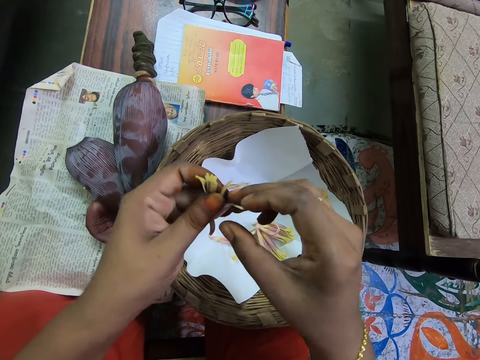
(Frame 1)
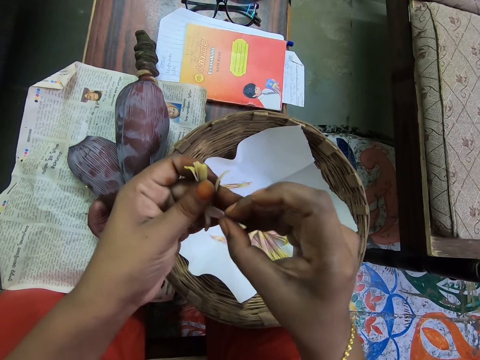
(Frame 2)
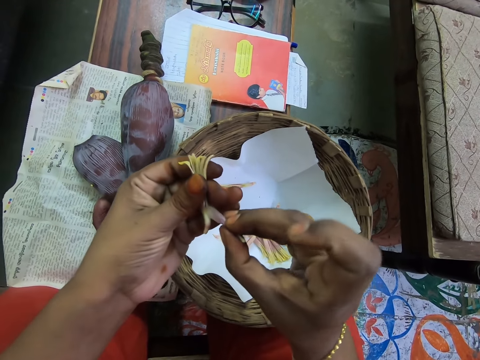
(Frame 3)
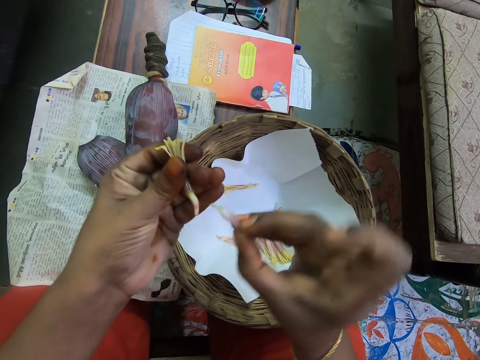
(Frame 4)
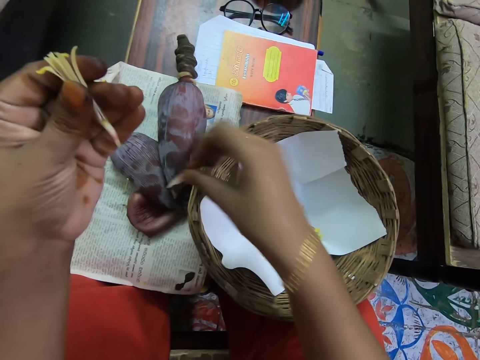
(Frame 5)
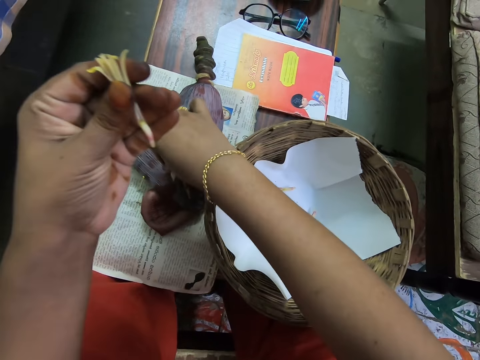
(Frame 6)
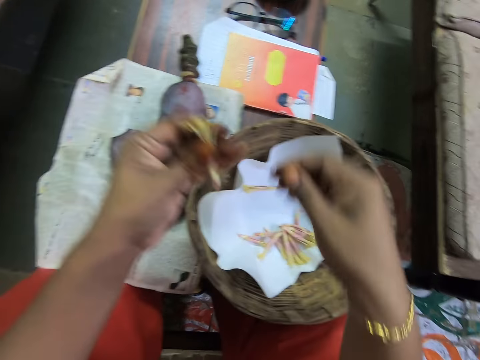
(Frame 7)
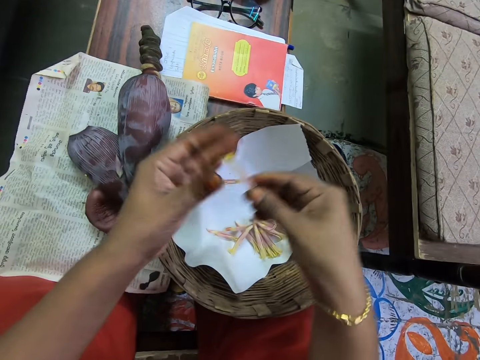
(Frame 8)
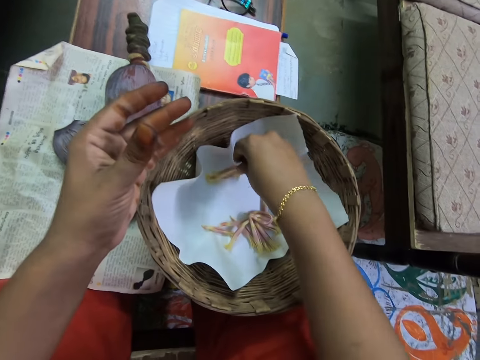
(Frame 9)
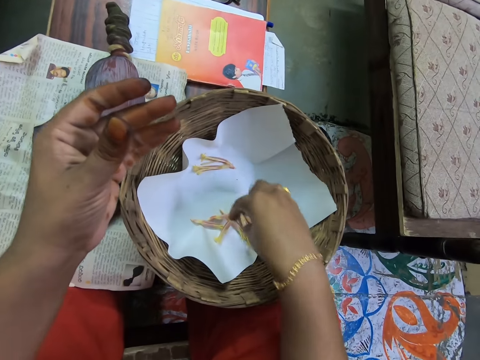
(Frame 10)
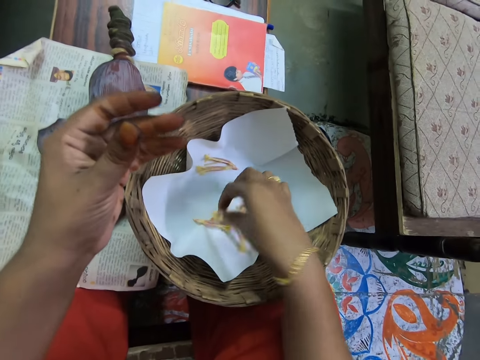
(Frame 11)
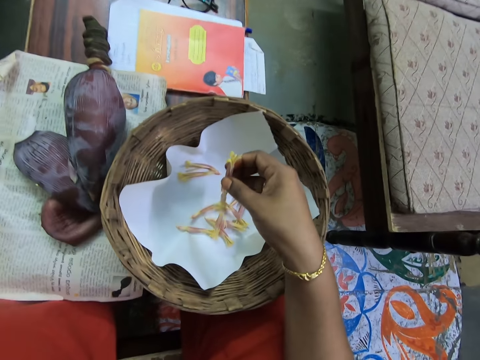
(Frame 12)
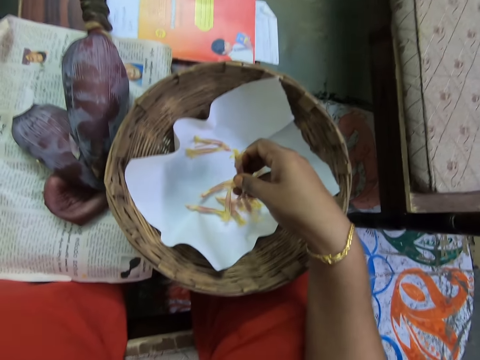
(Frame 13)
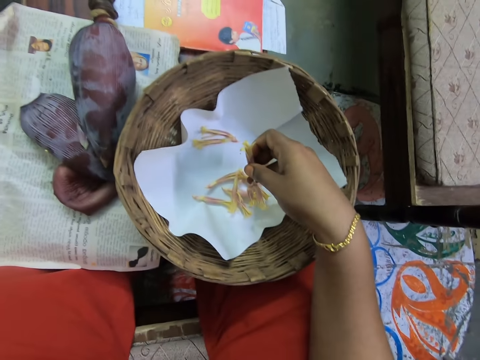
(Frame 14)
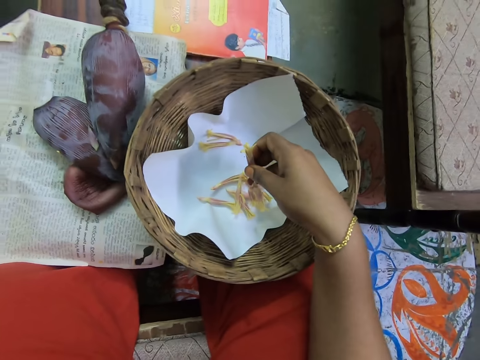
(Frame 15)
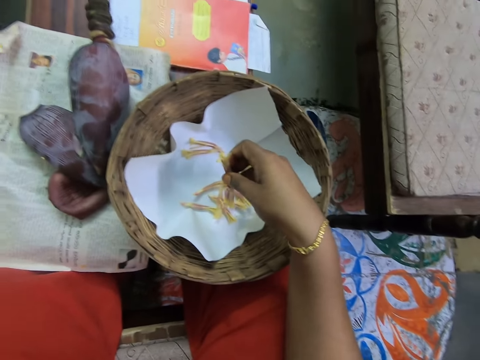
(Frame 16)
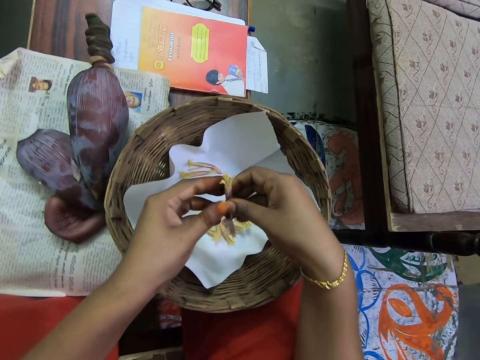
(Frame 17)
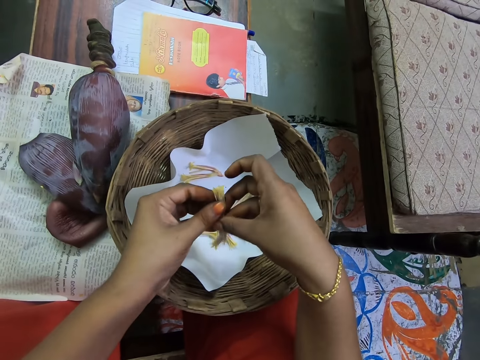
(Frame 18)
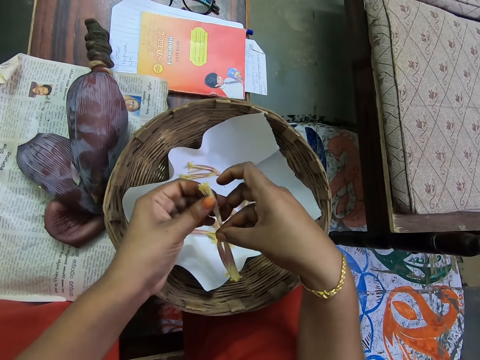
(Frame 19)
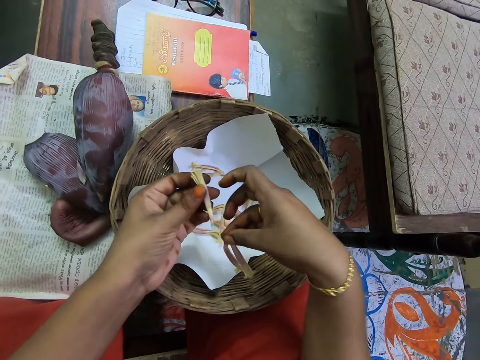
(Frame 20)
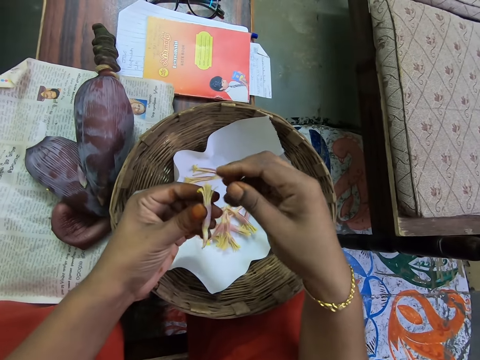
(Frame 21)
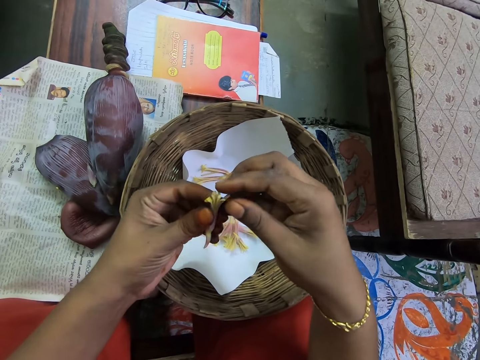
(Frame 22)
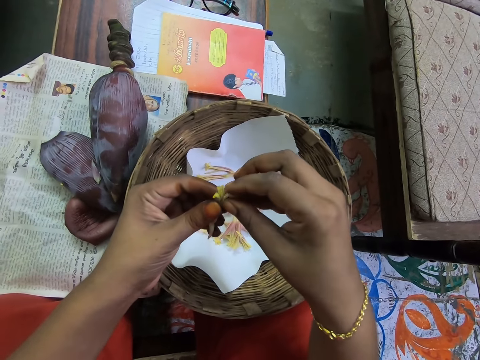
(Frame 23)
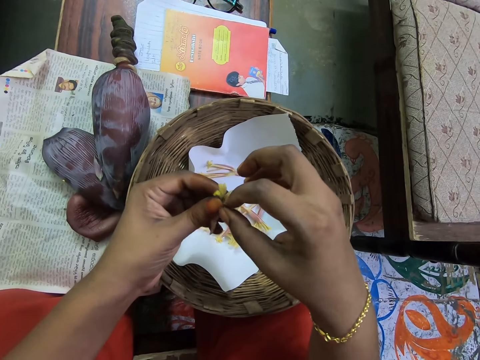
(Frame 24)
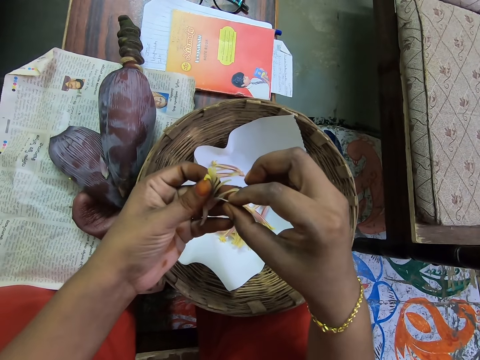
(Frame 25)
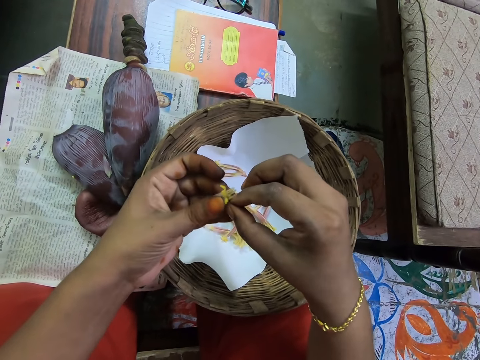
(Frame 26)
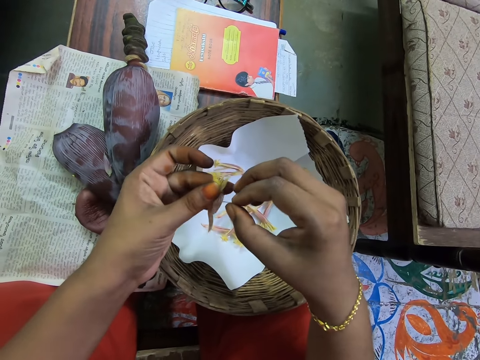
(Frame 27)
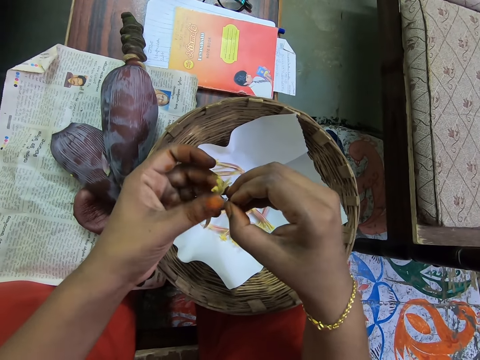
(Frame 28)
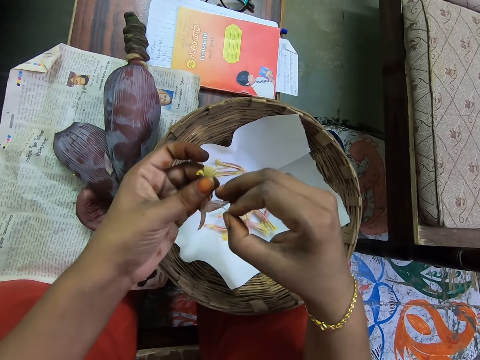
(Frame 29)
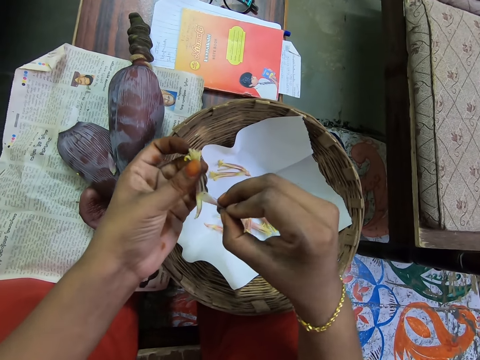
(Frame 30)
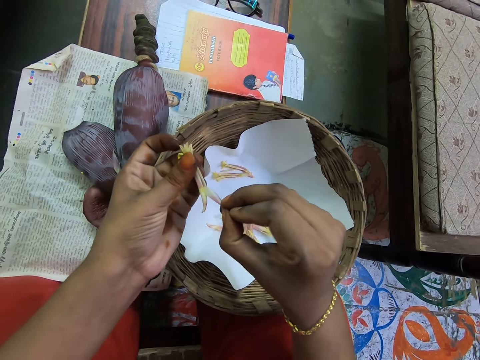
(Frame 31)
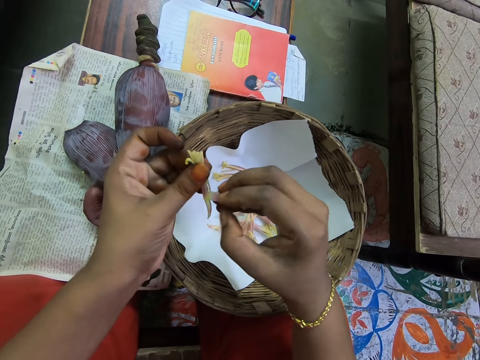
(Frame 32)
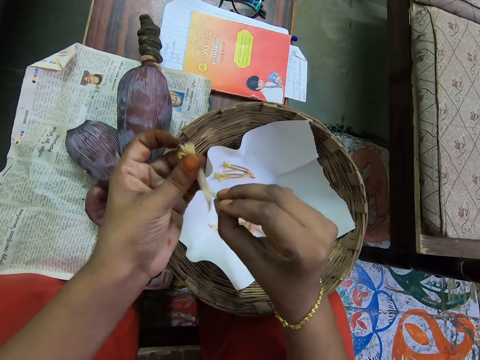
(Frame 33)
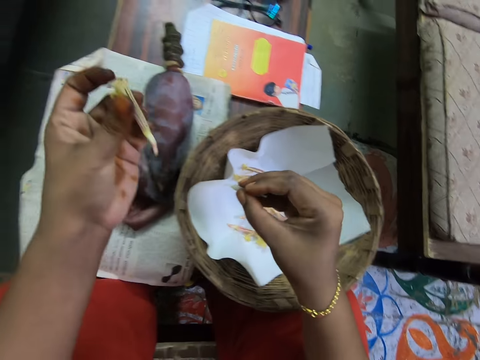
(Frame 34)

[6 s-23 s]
The camera wearer pulls a petal of the banana flower in her left hand with her right hand. She drops the petal in her right hand on a bud on a newspaper on the table. She passes the flower in her left hand to her right hand. She drops the flower in her right hand in the woven basket on the table. She picks flowers from the basket on the table with her right hand. She raises her left hand toward her face. She touches the banana flower. She splits the flowers in her right hand with her left hand. She drops the flower in her right hand in the basket on the table. She pulls a petal of the flower in her left hand with her right hand. She removes part of the banana flower.

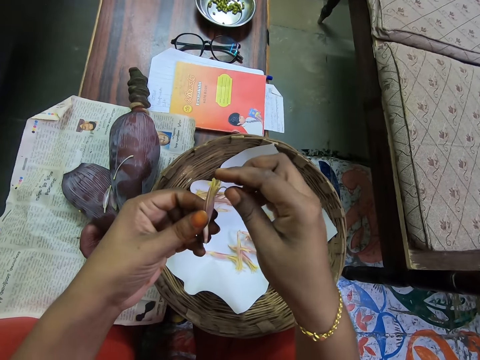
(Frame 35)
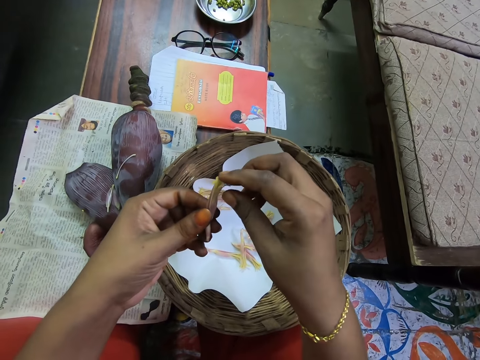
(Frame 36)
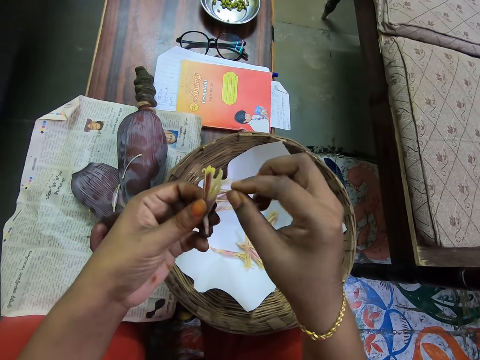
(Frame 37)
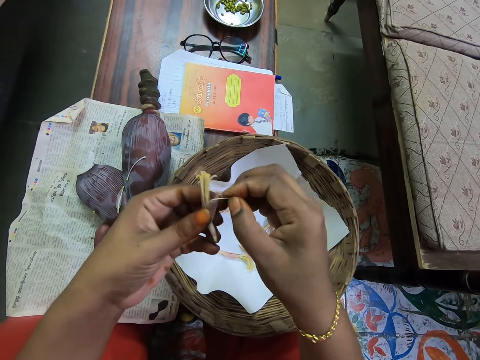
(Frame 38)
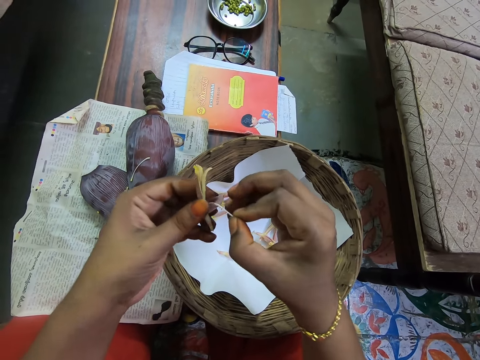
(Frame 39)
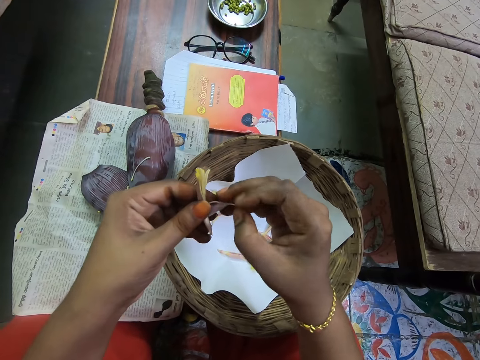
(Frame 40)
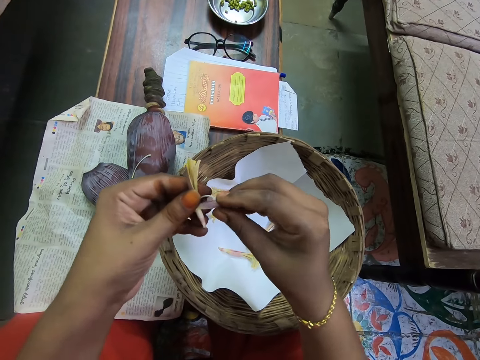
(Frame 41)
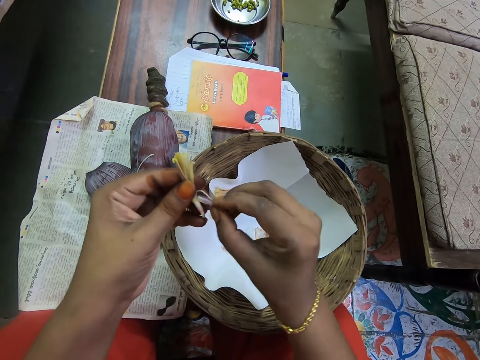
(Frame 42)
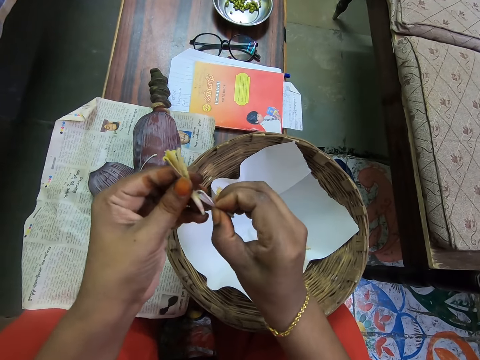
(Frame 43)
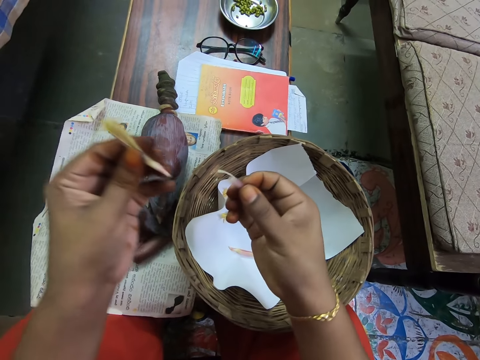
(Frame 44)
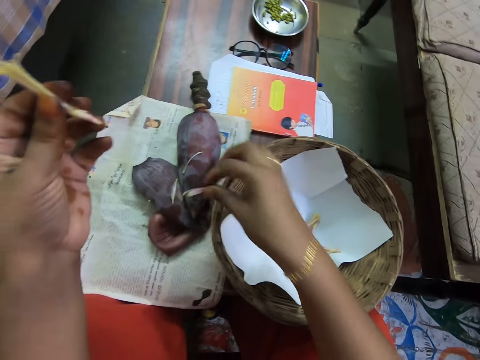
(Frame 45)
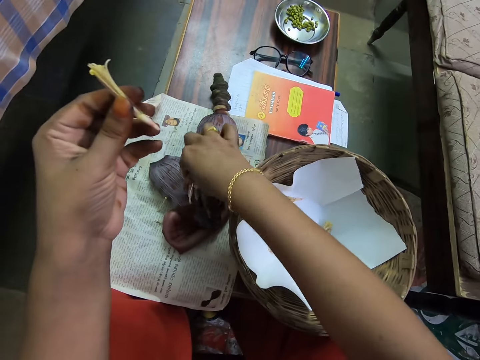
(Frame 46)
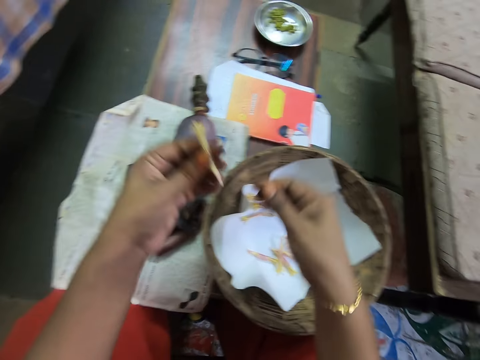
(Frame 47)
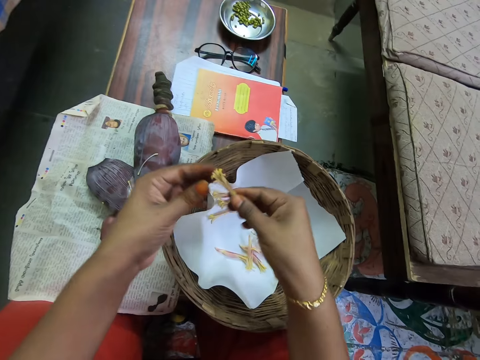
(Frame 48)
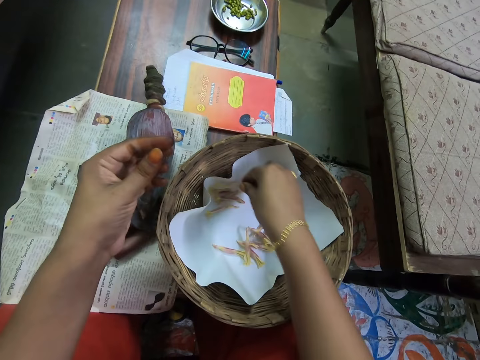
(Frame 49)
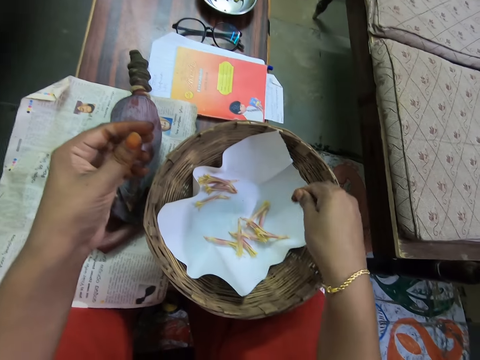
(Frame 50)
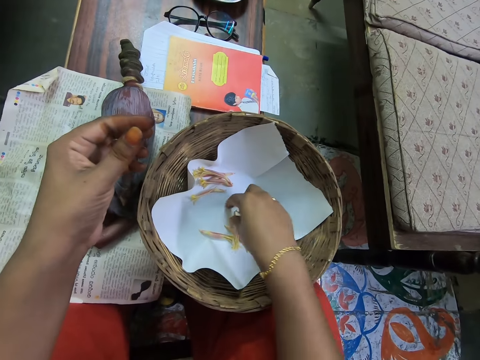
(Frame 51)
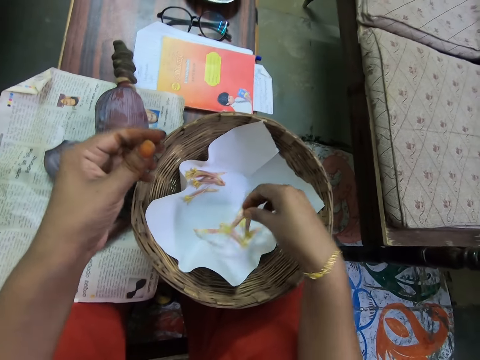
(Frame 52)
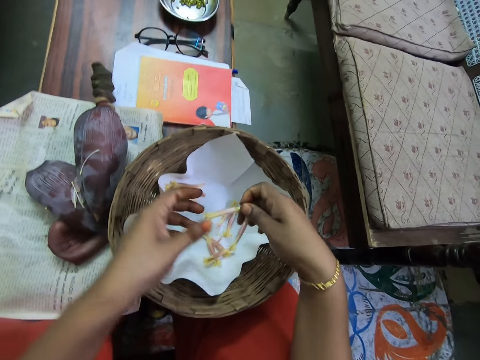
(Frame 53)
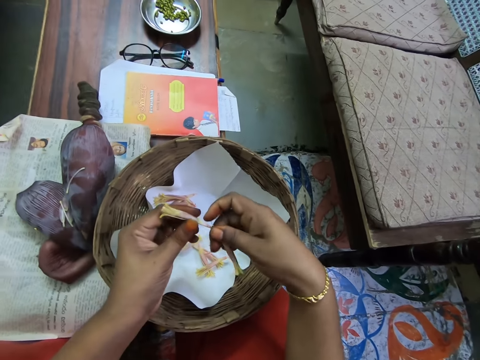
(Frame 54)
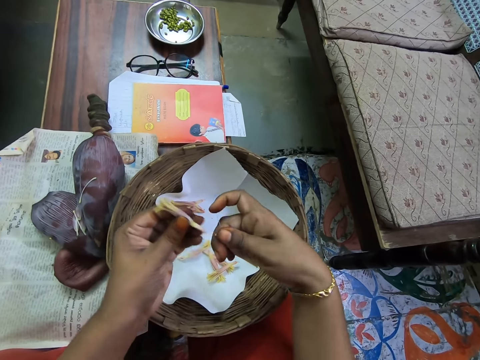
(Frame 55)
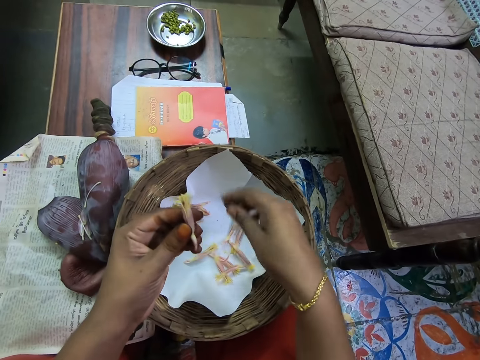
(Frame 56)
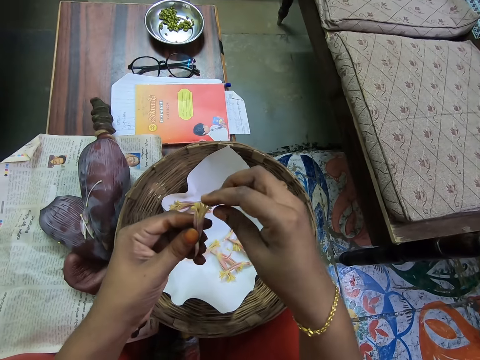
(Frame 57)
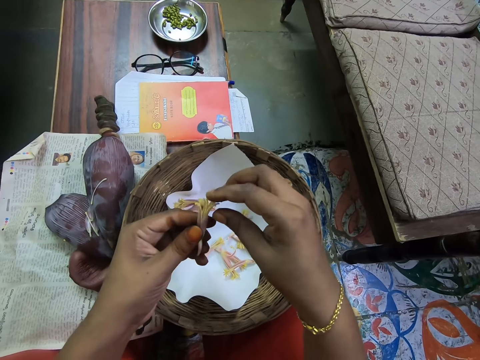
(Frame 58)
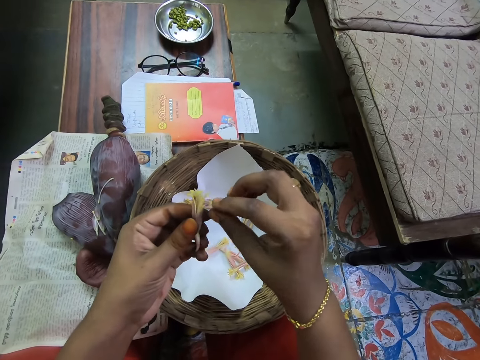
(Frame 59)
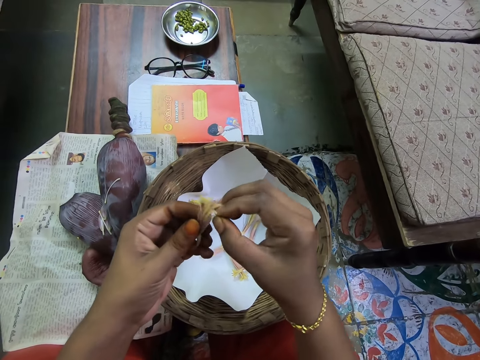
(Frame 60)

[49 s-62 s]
The camera wearer pulls a petal on the banana flower in her left hand with her right hand. She drops the petal in her right hand on the bud on the newspaper on the table. She passes the flower in her left hand to her right hand. She drops the flower in her right hand in the woven basket on the table. She picks flowers from the basket on the table with her right hand. She converses with a woman. She splits the flowers in her right hand with her left hand. She touches the banana flower. She drops the flower in her right hand in the basket on the table. She pulls a petal on the flower in her left hand with her right hand.
